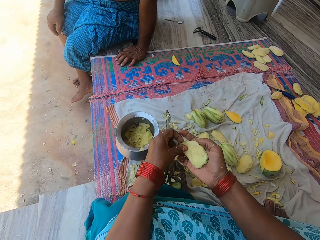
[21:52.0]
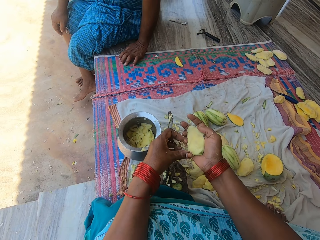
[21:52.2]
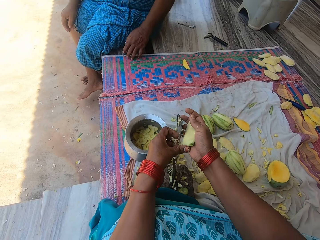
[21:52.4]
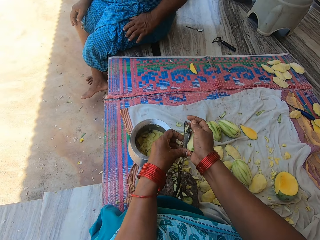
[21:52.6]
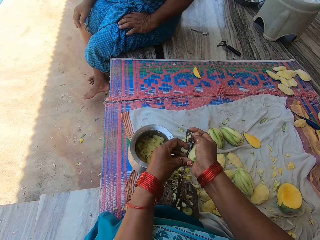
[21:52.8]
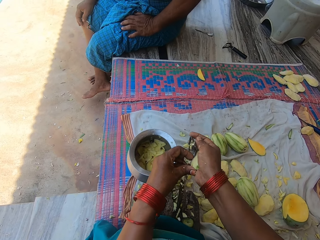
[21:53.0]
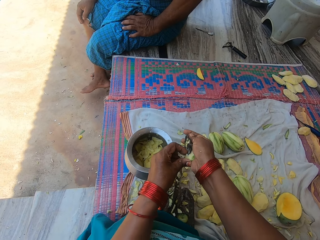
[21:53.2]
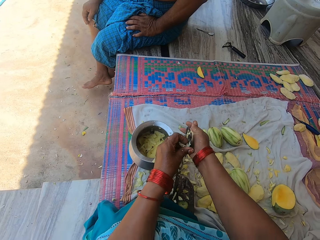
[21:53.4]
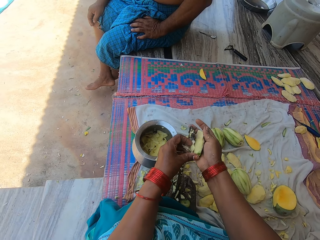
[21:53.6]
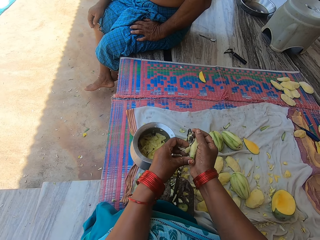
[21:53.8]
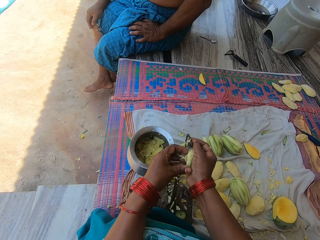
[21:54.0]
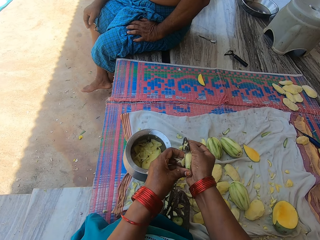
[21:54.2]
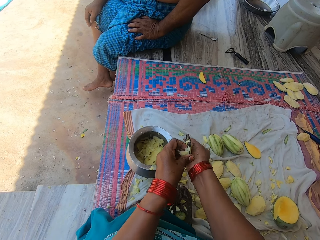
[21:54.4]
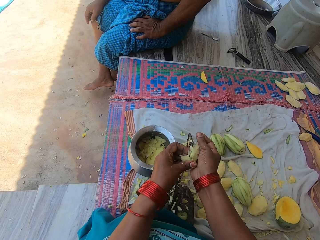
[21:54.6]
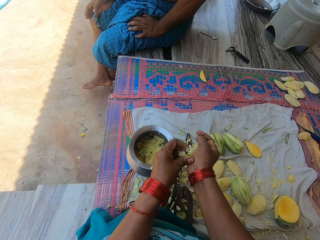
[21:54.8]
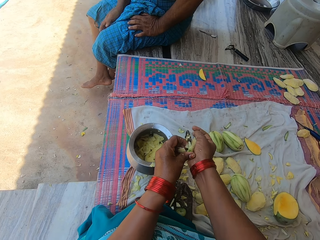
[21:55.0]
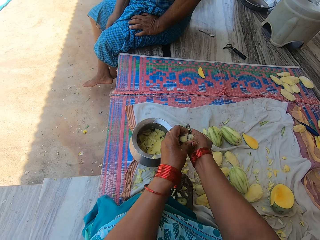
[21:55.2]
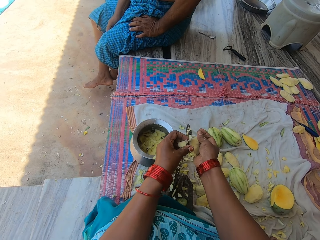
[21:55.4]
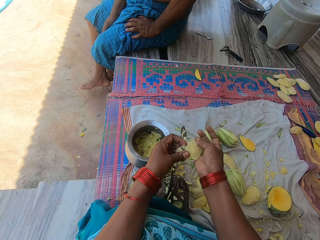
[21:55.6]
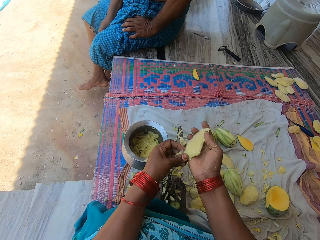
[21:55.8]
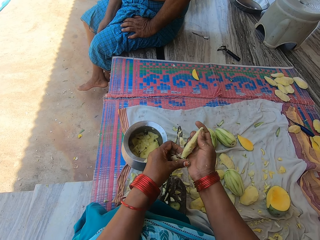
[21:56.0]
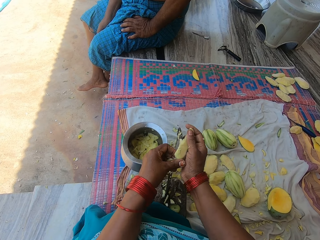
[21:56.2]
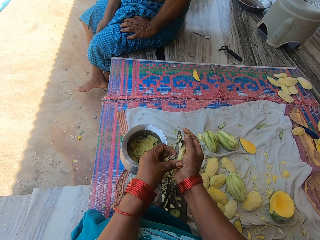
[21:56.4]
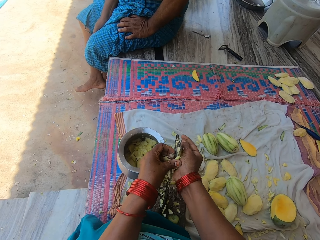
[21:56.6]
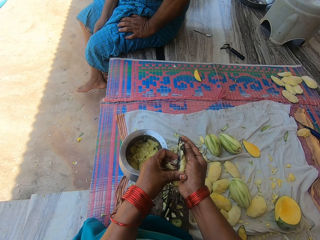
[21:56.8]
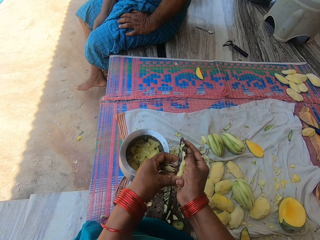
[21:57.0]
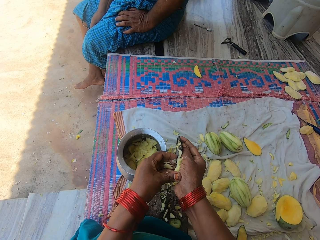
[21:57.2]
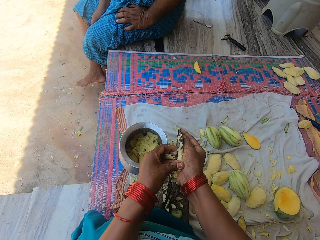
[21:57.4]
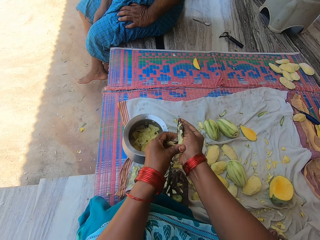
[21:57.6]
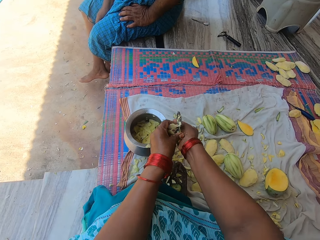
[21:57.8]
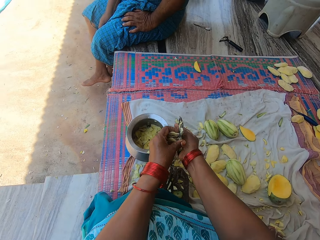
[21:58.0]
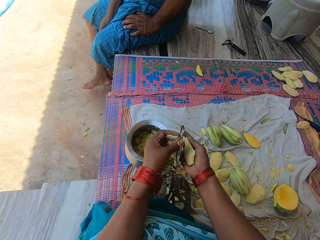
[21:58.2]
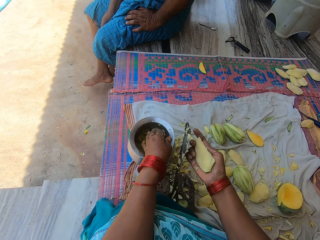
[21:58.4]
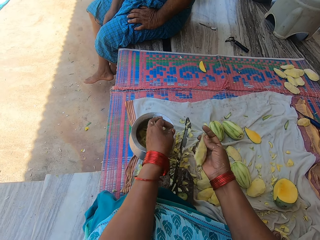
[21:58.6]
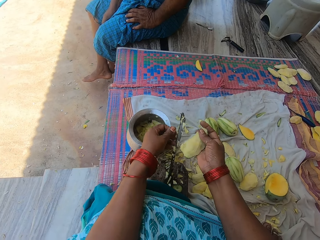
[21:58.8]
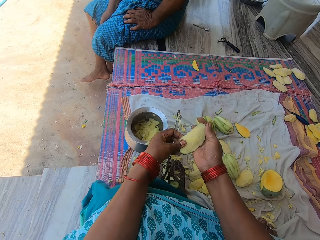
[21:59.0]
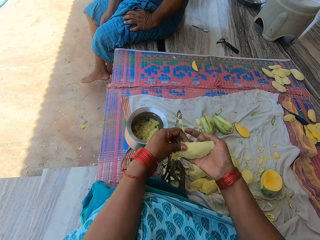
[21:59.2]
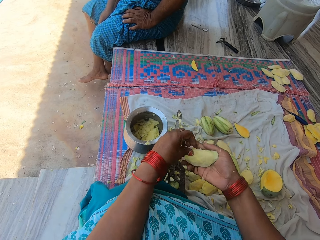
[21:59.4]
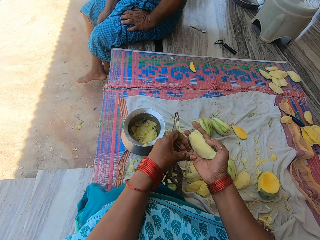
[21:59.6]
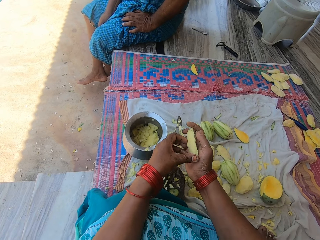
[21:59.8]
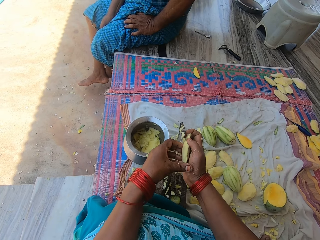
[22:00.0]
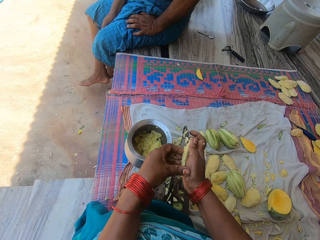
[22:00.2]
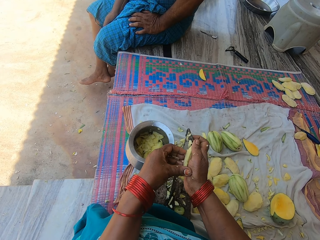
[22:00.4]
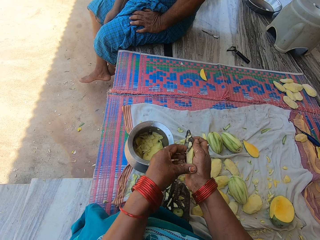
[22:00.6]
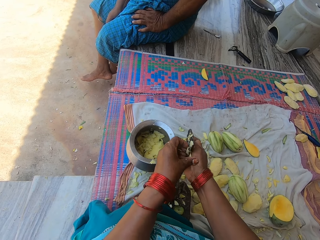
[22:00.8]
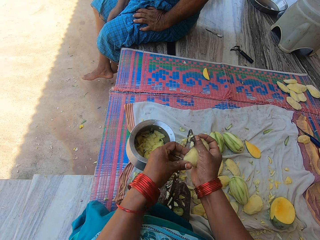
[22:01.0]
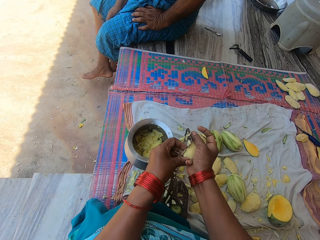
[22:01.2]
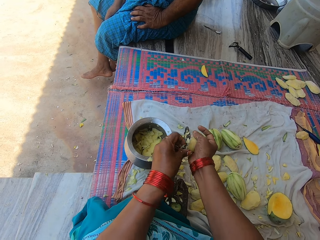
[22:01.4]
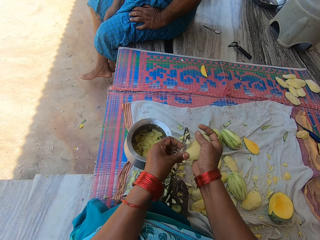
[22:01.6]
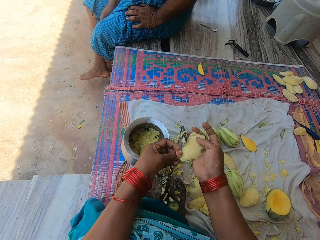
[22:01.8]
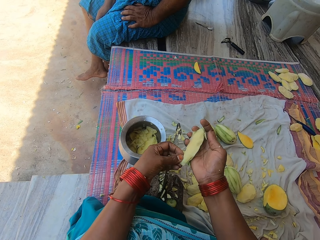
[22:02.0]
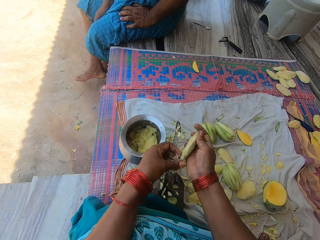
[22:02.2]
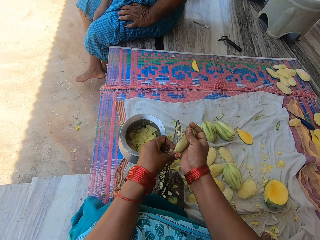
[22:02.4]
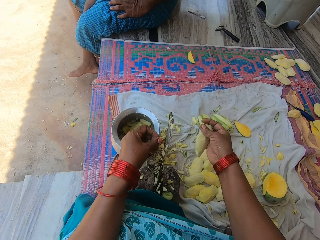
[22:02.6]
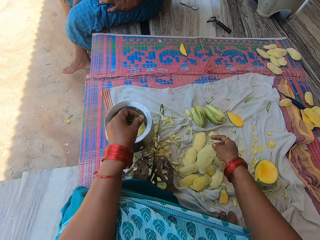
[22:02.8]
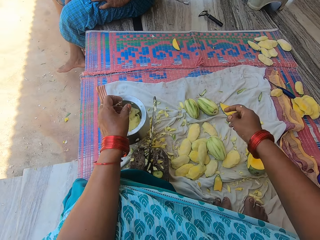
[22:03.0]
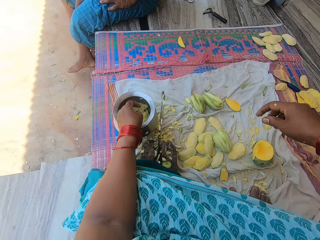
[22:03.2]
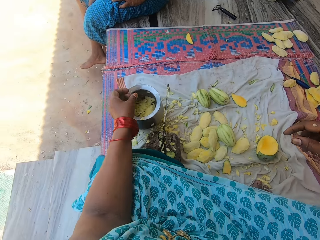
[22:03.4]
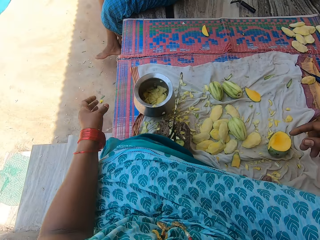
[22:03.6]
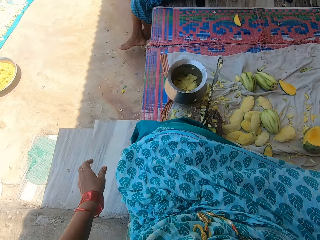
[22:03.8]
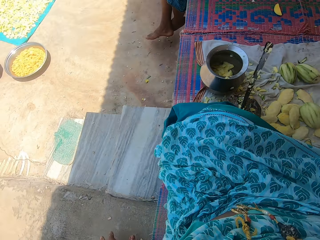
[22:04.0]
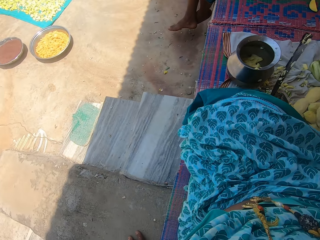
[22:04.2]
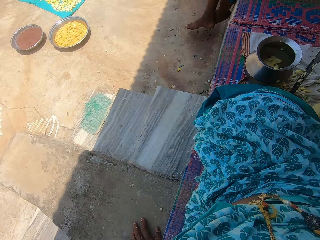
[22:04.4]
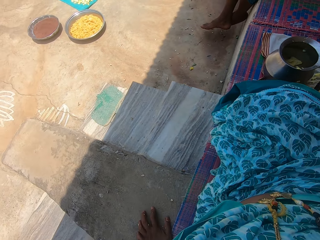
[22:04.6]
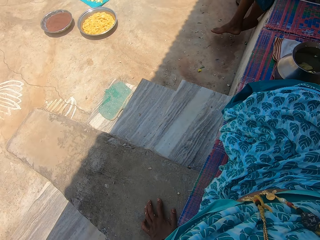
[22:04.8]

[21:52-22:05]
The camera wearer pours the chopped mangoes in the pot. They scrape the mango seed with the knife. They cut the mango into pieces. They drop the mango seed on the mat.

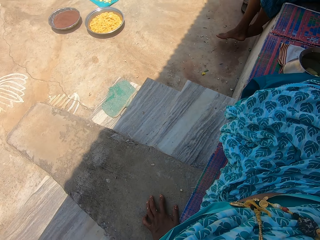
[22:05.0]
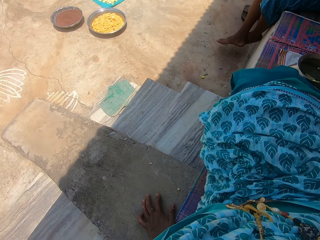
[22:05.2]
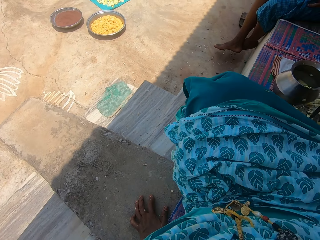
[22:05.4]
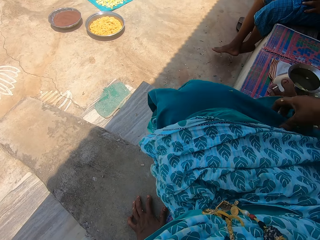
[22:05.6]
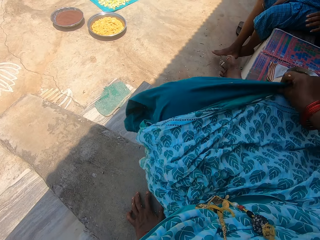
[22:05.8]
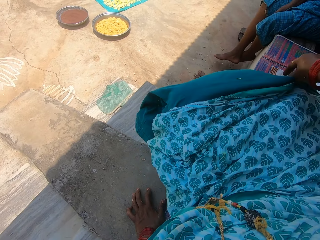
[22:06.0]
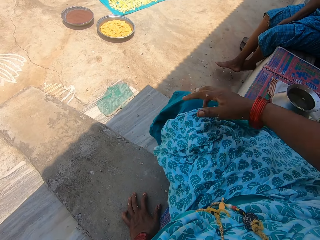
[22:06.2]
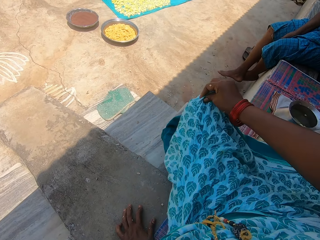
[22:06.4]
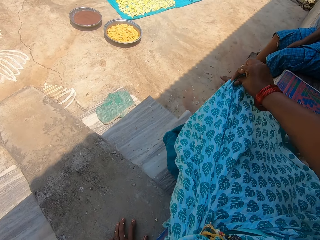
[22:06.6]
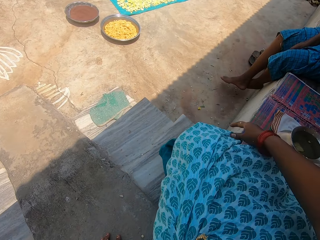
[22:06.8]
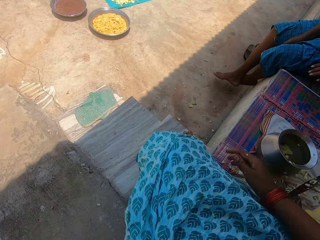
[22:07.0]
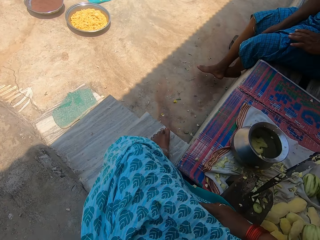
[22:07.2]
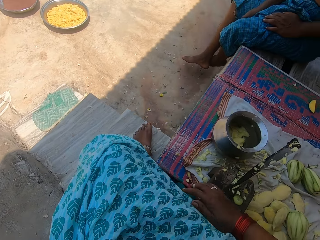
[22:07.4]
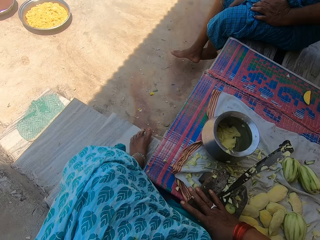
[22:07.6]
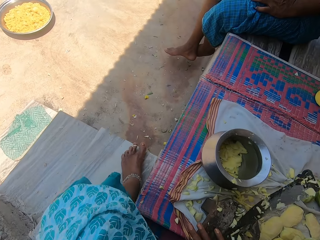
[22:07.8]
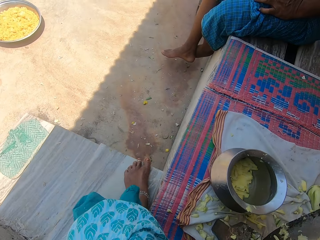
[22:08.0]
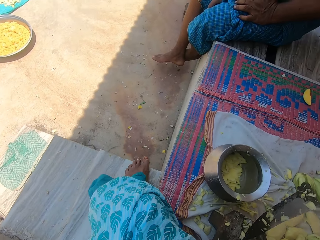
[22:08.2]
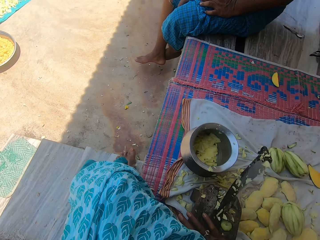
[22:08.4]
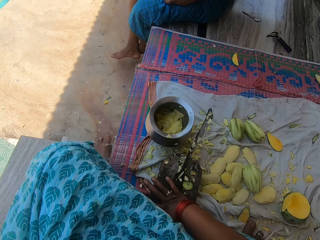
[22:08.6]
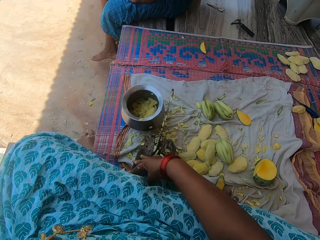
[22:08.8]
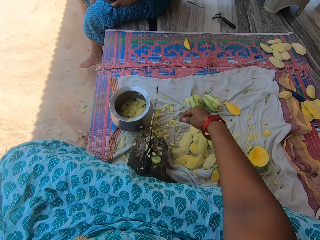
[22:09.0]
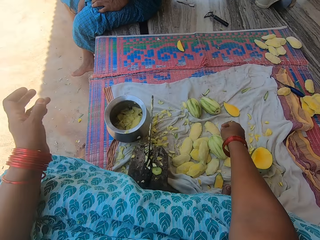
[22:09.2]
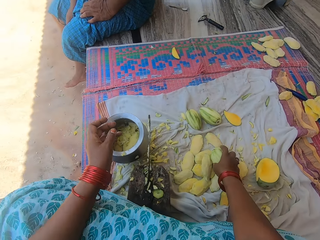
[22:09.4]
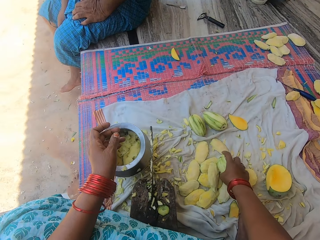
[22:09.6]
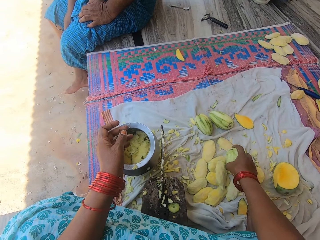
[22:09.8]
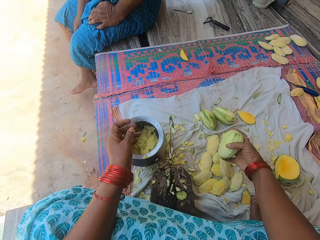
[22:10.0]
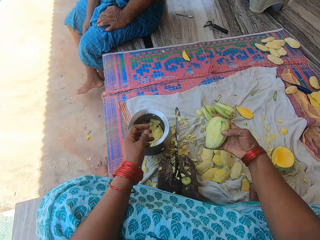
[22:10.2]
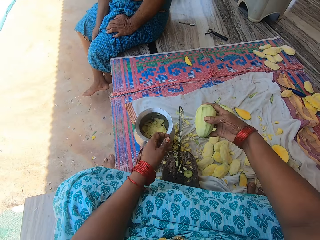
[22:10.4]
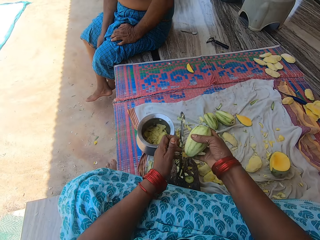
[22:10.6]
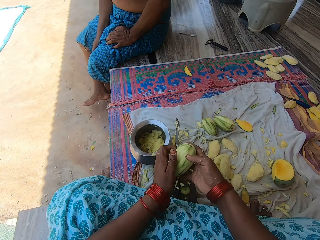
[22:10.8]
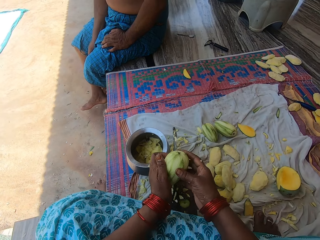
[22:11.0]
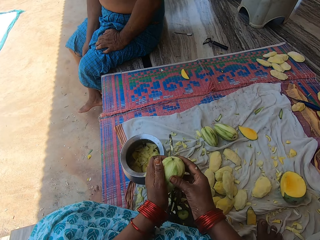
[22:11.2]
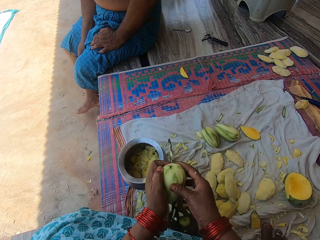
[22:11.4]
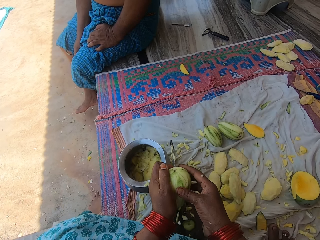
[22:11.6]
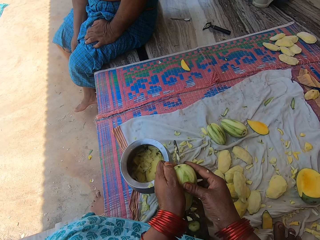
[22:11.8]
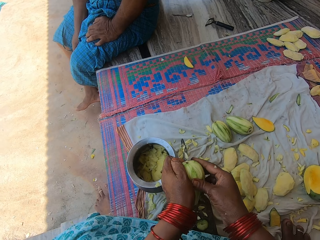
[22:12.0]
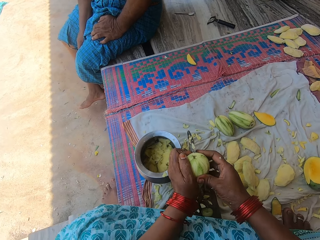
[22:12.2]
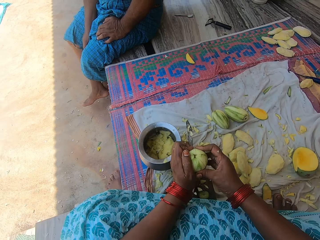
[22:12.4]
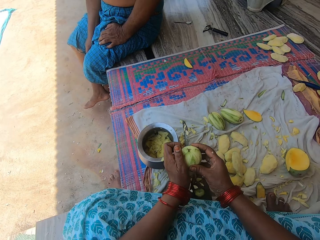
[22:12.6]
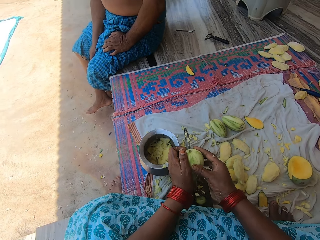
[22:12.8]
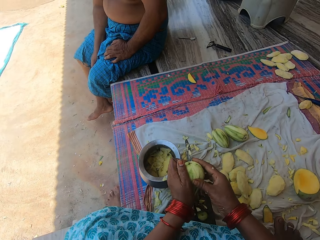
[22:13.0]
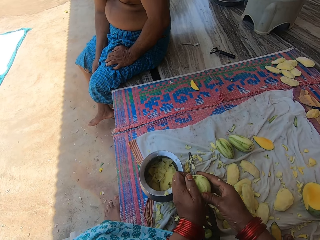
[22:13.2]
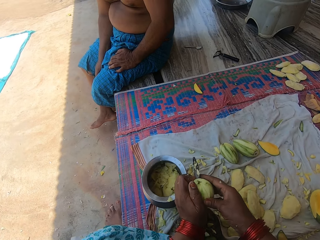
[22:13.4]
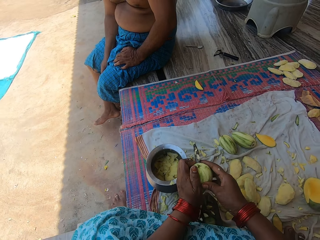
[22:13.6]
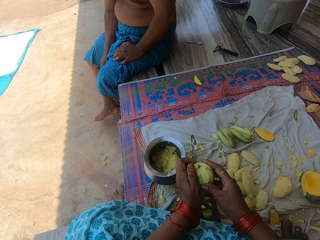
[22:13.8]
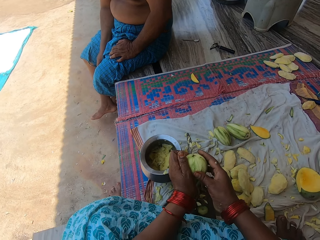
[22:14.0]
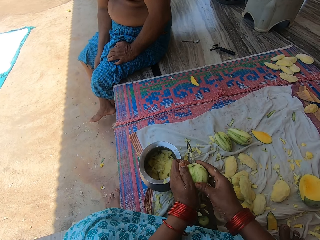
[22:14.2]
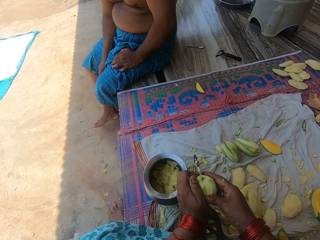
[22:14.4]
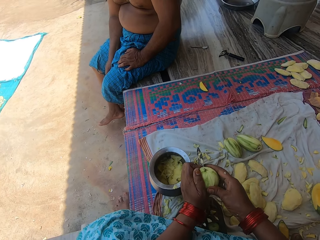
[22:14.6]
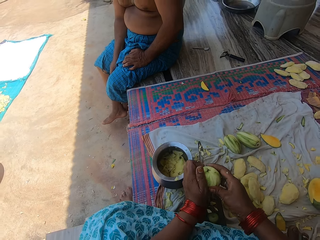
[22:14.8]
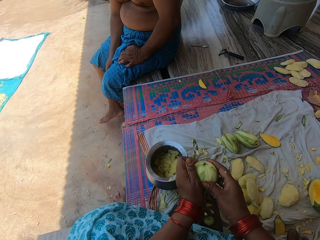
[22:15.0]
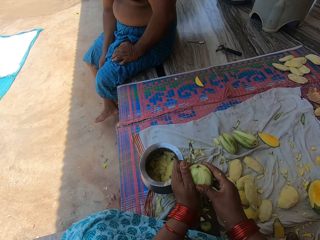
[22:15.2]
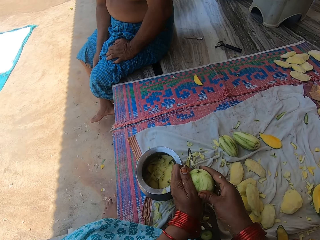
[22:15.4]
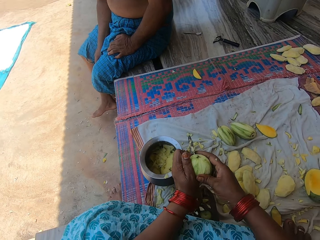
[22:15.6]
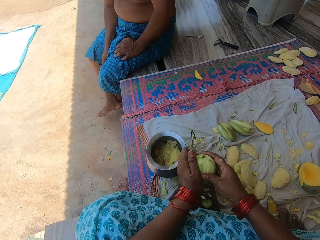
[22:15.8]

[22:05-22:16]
The camera wearer adjusts her dress with her right hand. She picks up a peeled unripe mango on the mat. She presses the mango on the knife. She cuts the mango into pieces.
